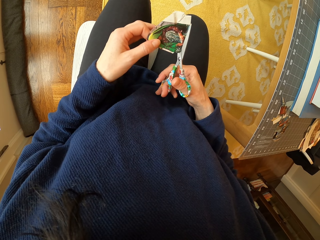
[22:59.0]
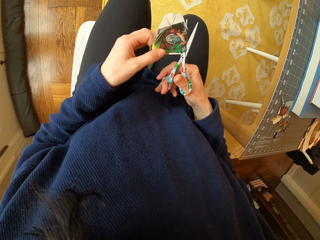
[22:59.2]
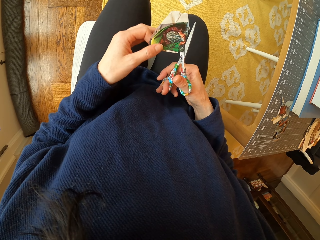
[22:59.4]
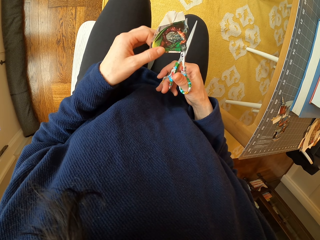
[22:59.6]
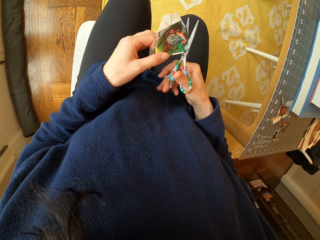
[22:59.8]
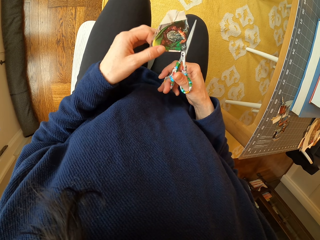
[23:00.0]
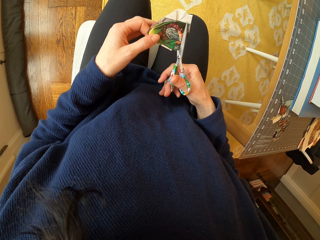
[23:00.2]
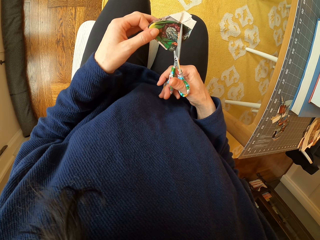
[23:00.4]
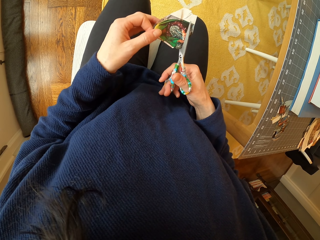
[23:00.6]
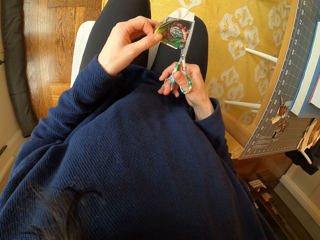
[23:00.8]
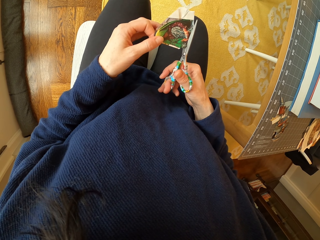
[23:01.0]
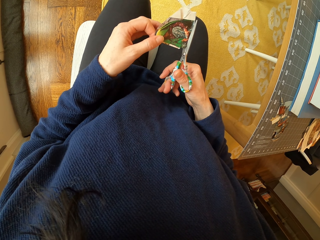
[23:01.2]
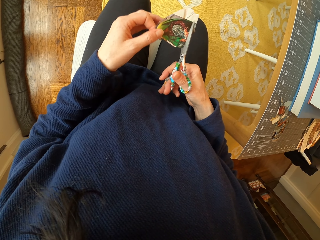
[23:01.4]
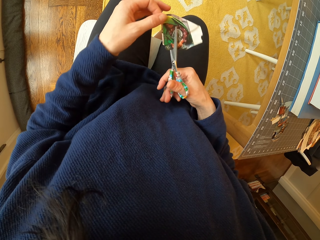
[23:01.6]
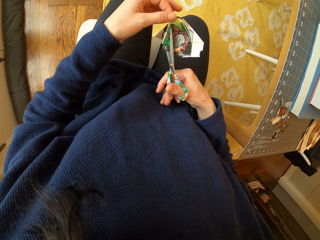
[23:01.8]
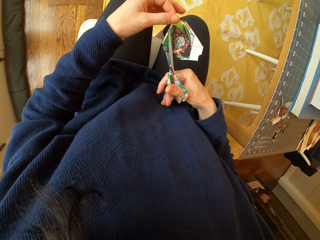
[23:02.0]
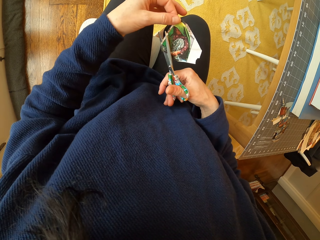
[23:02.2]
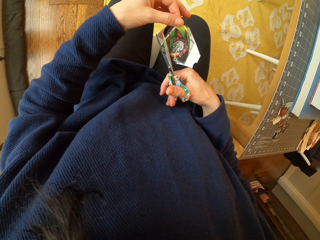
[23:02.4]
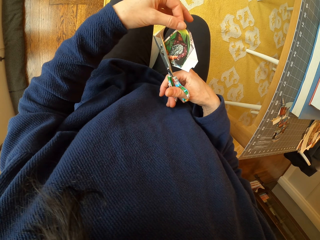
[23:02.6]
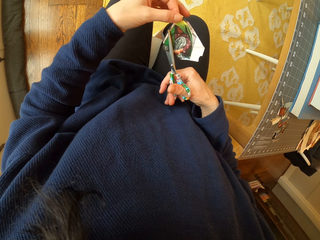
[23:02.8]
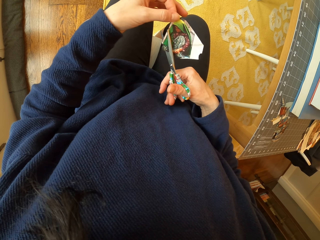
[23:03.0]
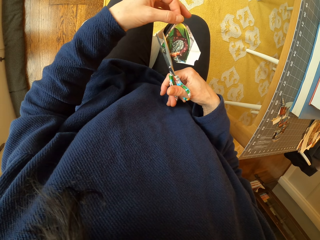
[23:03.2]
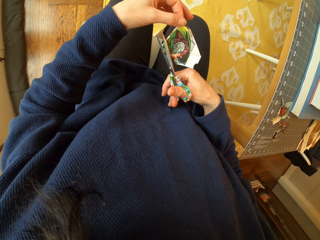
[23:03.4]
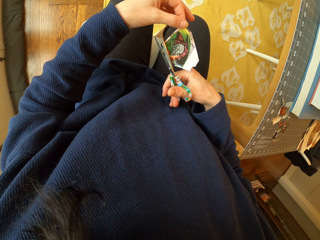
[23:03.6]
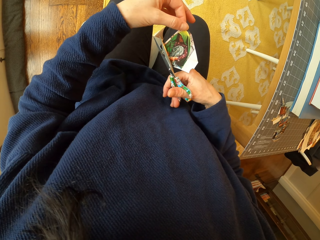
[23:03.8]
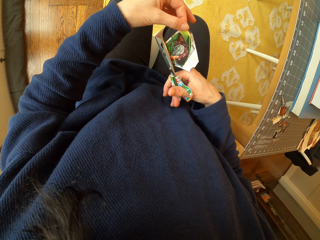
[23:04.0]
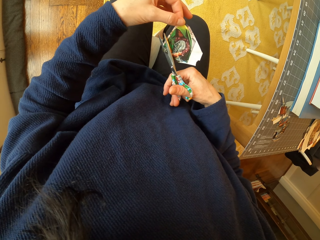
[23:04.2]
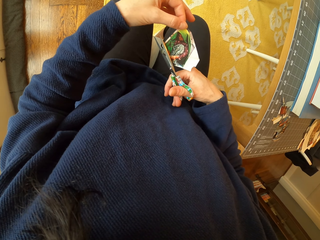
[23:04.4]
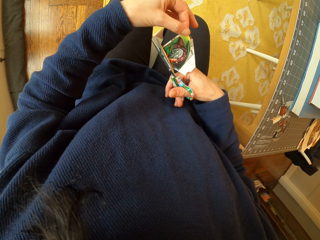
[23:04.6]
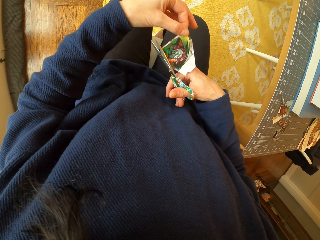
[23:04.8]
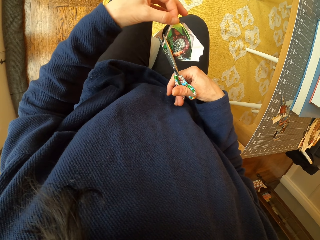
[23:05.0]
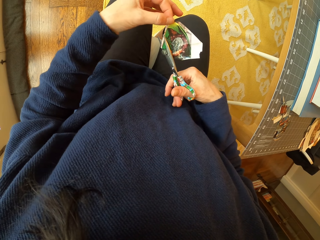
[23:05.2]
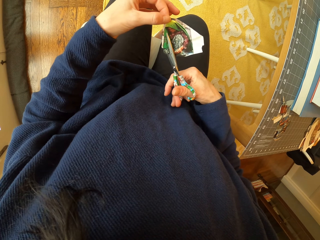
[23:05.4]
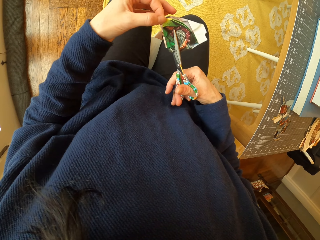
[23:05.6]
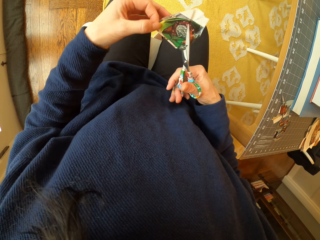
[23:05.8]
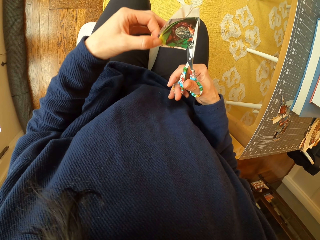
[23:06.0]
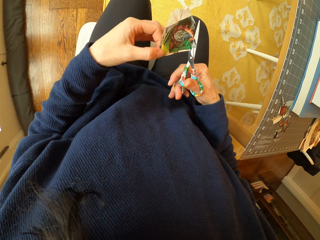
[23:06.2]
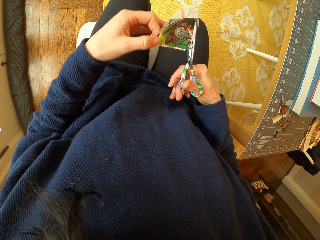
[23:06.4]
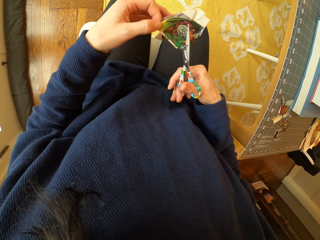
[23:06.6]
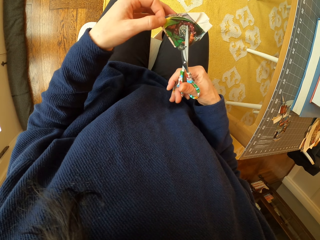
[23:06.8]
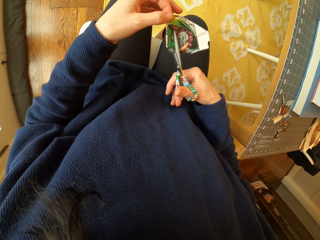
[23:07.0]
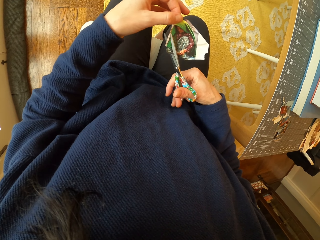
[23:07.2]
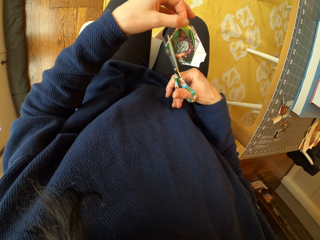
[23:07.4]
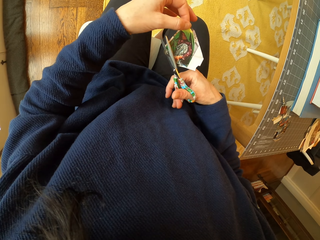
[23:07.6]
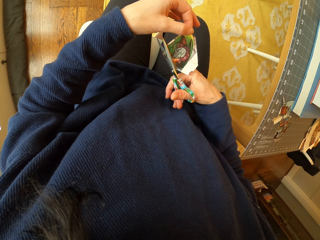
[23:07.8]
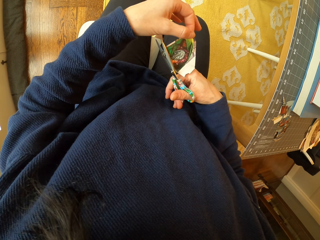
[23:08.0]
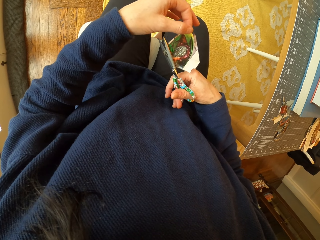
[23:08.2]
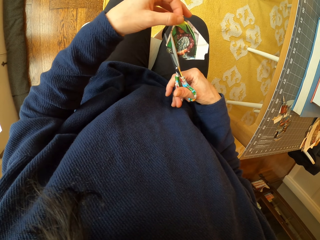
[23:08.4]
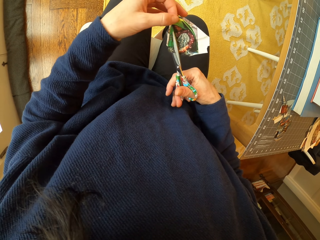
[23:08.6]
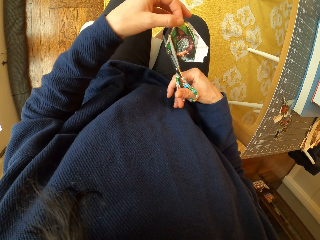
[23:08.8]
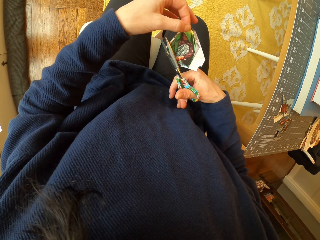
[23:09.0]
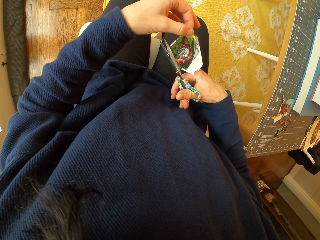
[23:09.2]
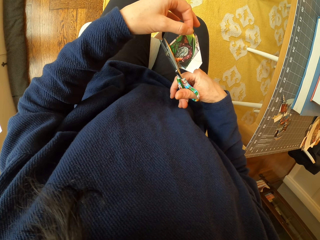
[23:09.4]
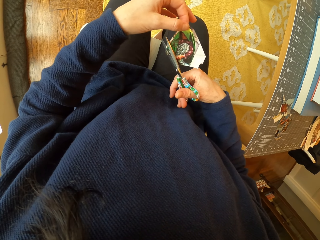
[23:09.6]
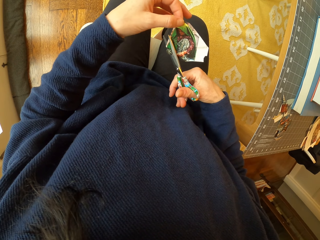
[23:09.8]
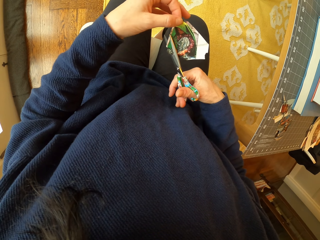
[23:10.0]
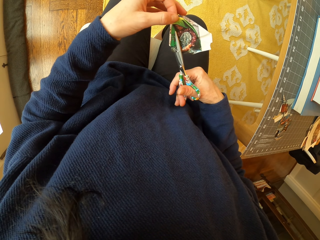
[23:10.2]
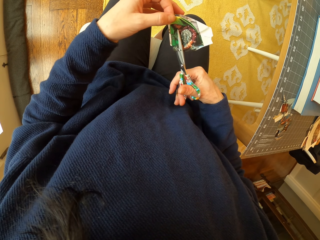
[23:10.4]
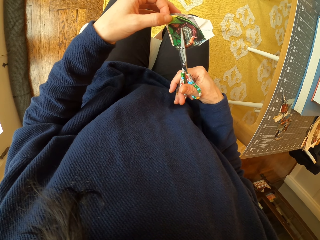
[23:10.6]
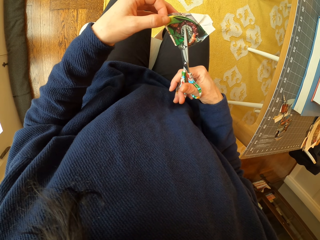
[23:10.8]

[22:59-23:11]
The camera wearer rotates the piece of paper. They cut the piece of paper. They rotate the piece of paper.

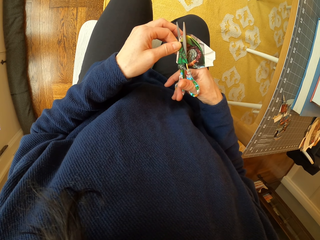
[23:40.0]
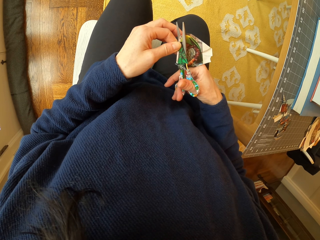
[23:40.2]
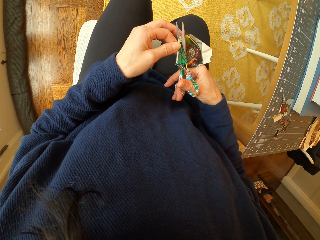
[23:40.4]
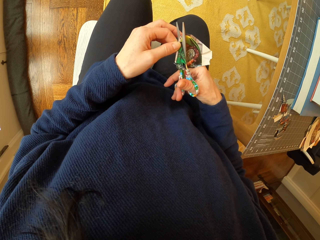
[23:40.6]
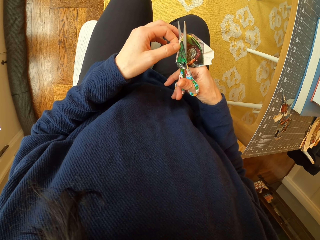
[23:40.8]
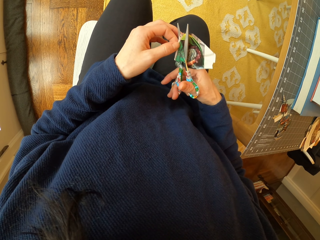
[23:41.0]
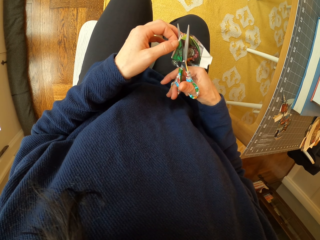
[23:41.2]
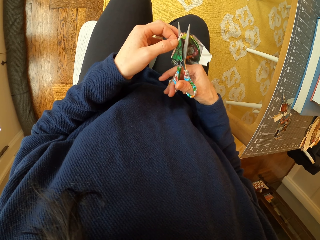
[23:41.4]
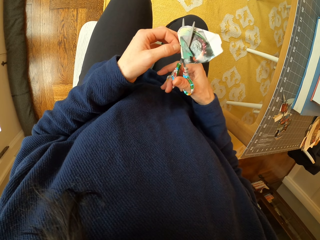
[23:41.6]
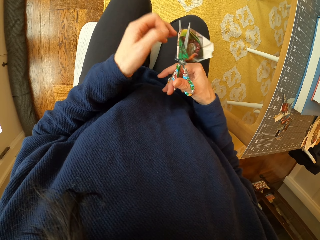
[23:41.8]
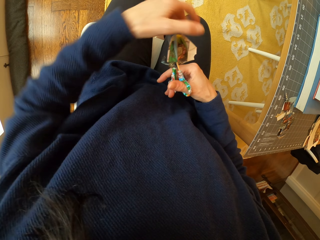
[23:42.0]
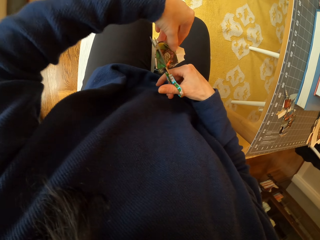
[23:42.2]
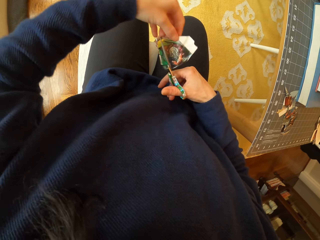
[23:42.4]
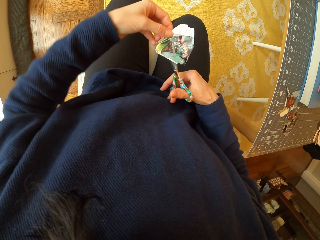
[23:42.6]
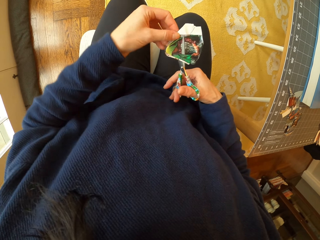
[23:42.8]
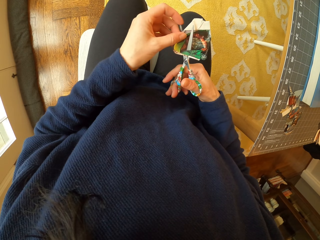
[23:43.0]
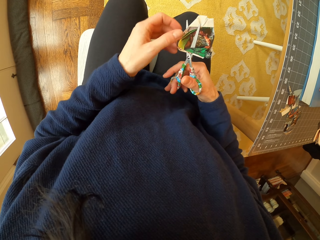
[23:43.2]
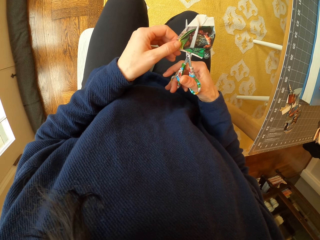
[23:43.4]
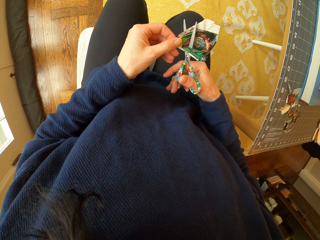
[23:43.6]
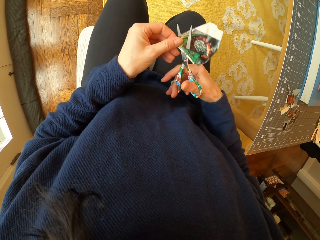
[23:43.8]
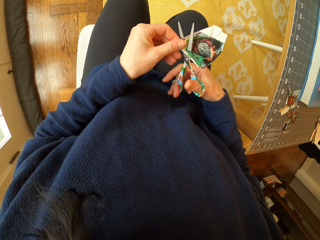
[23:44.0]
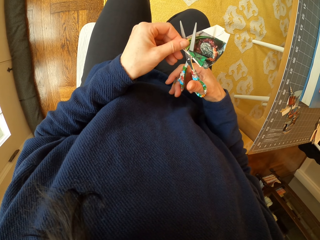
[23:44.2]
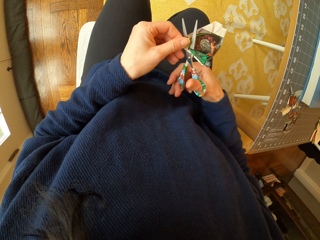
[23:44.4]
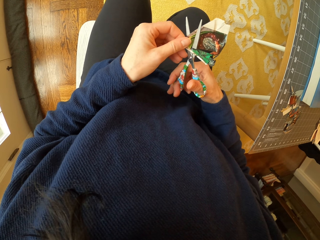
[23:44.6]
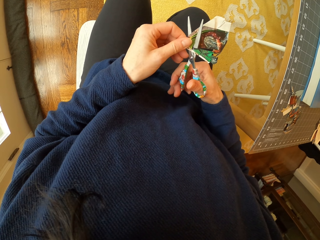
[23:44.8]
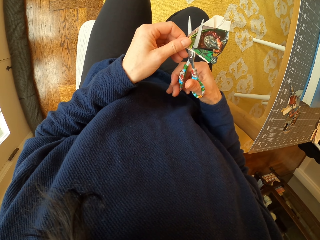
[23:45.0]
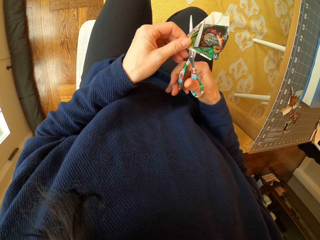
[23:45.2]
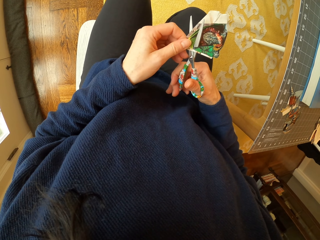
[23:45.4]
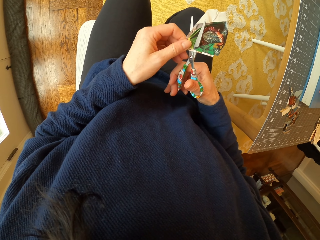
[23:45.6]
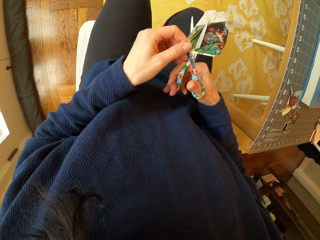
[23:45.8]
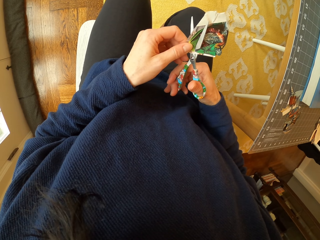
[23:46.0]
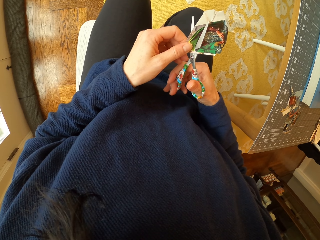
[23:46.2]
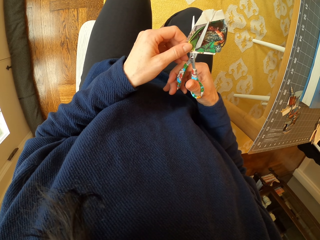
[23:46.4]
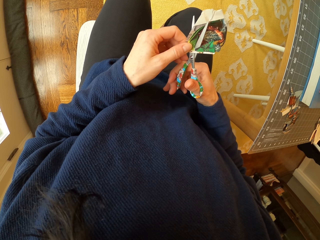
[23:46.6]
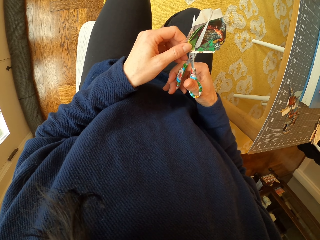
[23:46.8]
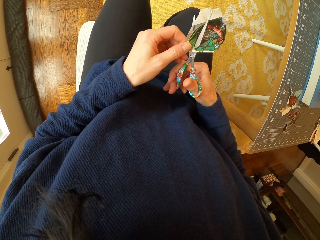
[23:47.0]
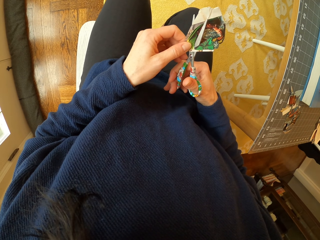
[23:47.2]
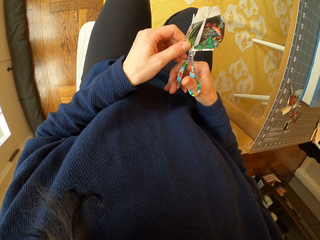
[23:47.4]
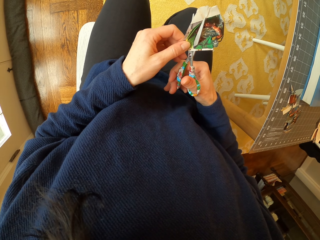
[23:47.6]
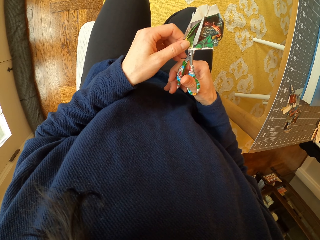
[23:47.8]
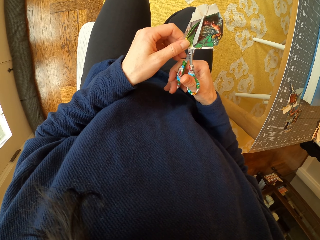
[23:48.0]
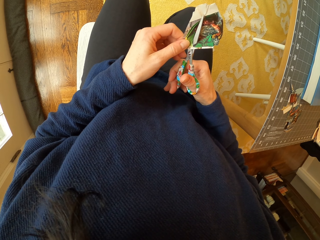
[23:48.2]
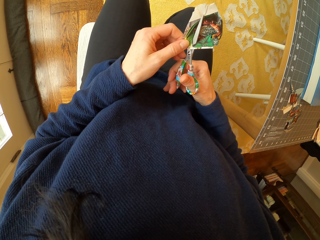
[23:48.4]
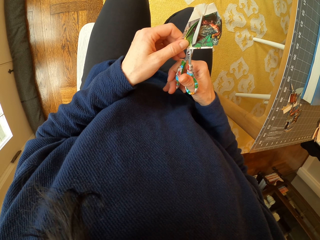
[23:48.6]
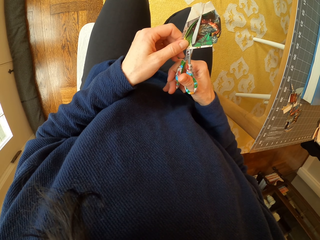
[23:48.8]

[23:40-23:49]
The camera wearer holds the piece of paper with the scissor. They hold the piece of paper with the hand. They cut the piece of paper.
